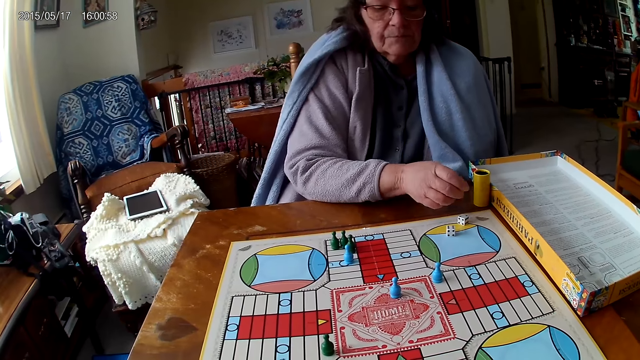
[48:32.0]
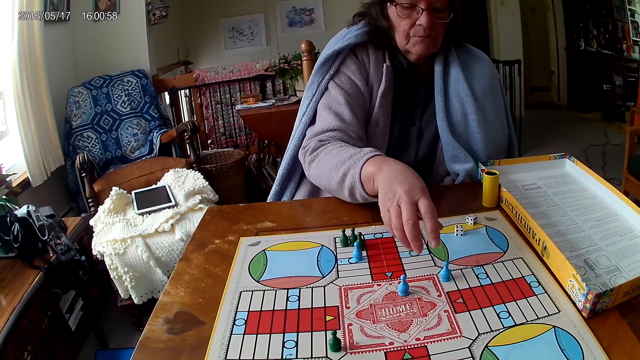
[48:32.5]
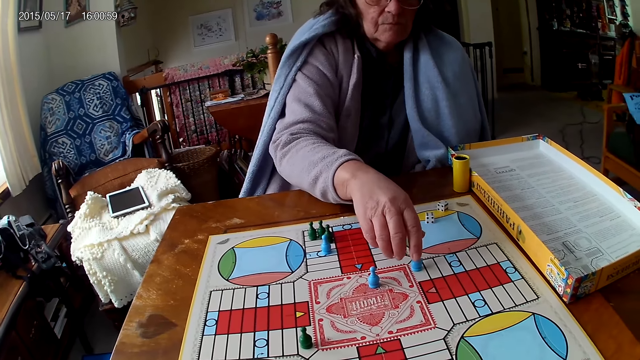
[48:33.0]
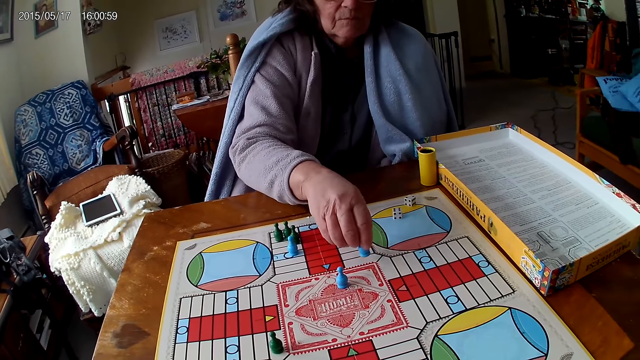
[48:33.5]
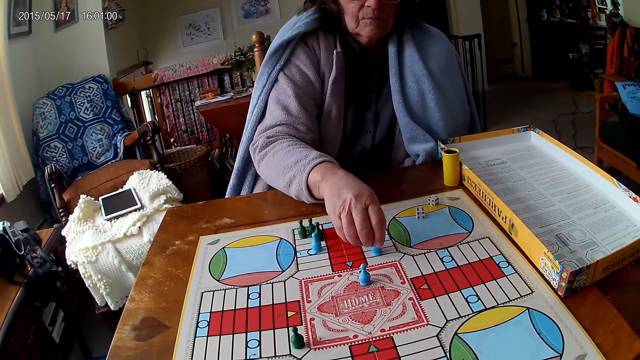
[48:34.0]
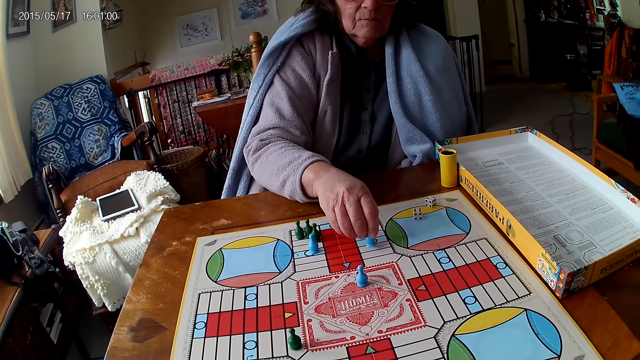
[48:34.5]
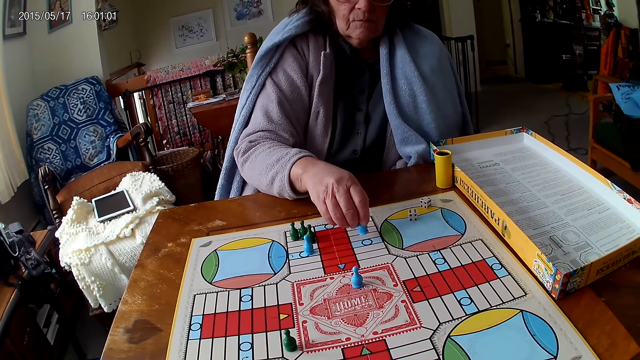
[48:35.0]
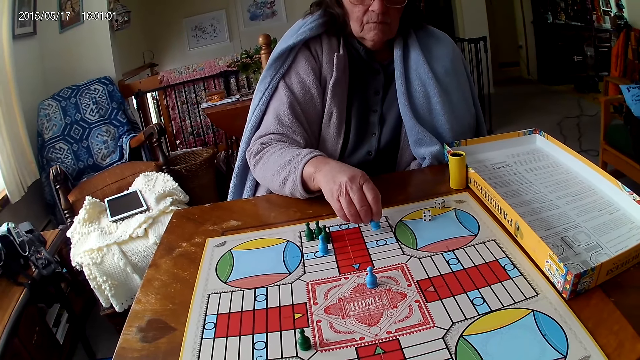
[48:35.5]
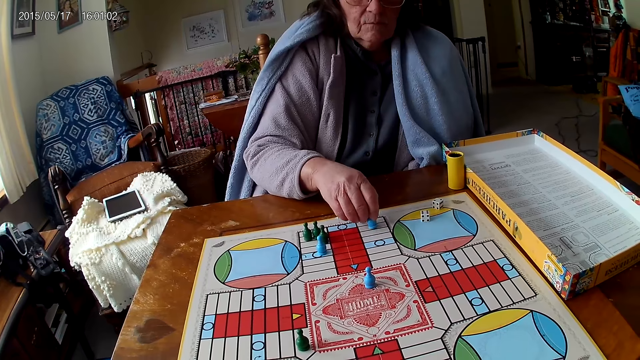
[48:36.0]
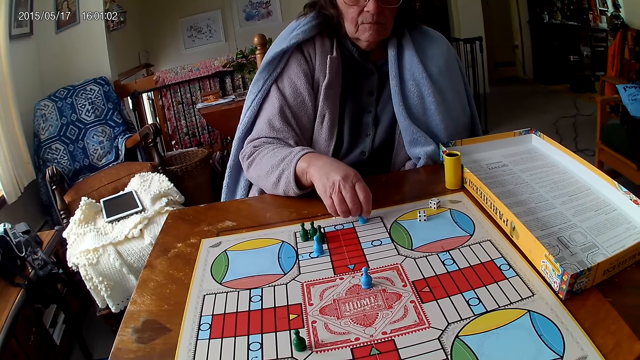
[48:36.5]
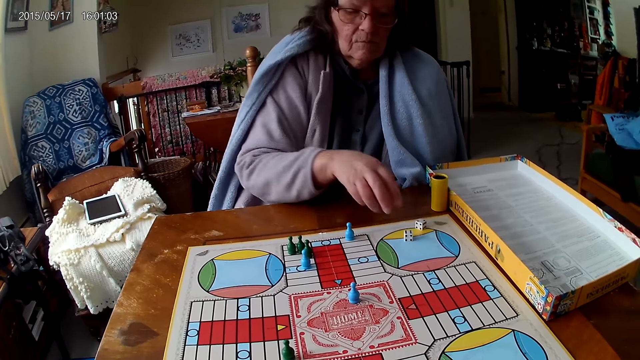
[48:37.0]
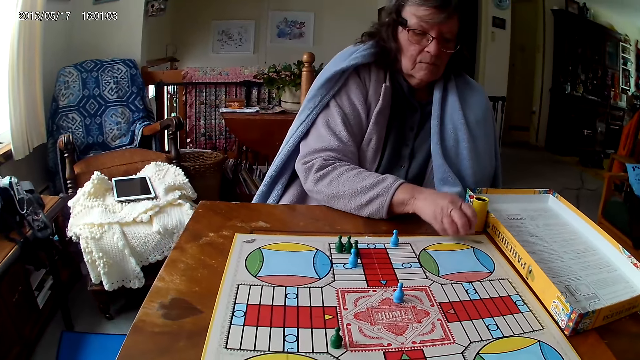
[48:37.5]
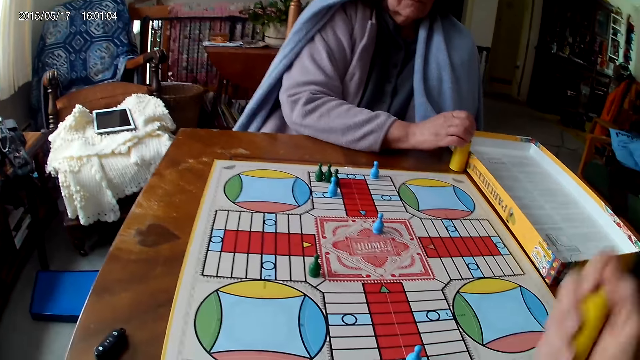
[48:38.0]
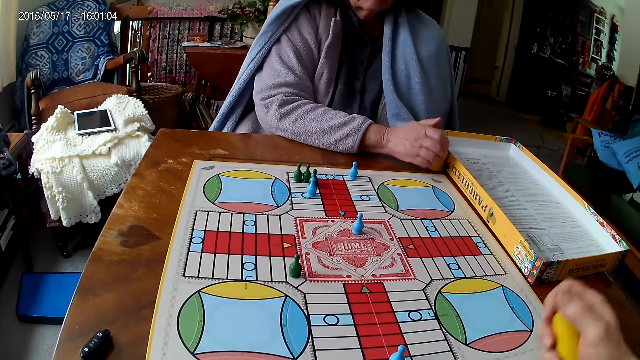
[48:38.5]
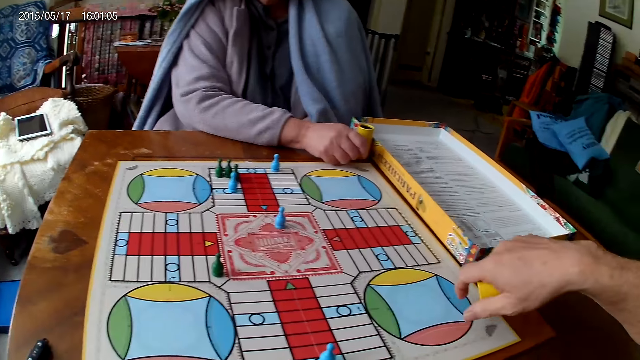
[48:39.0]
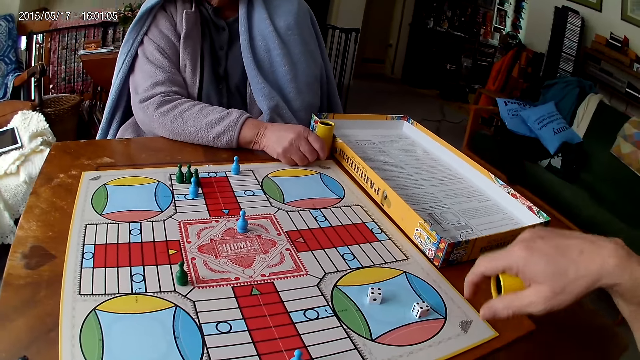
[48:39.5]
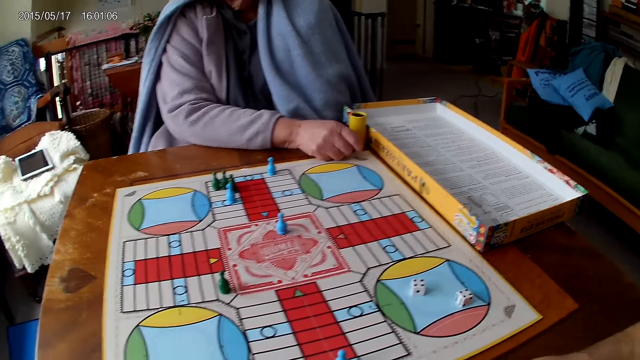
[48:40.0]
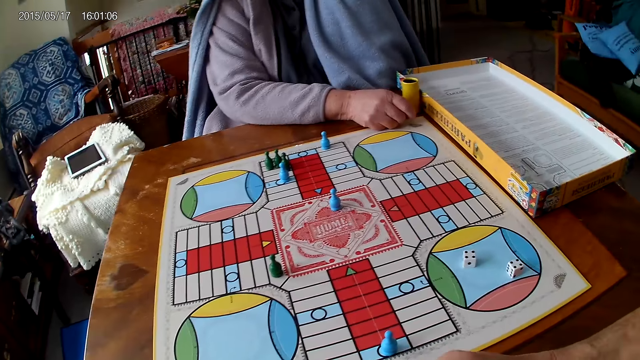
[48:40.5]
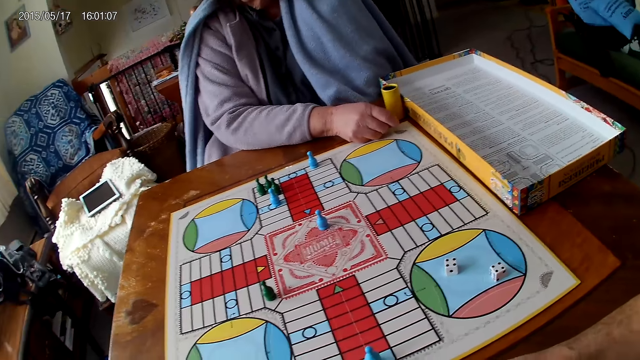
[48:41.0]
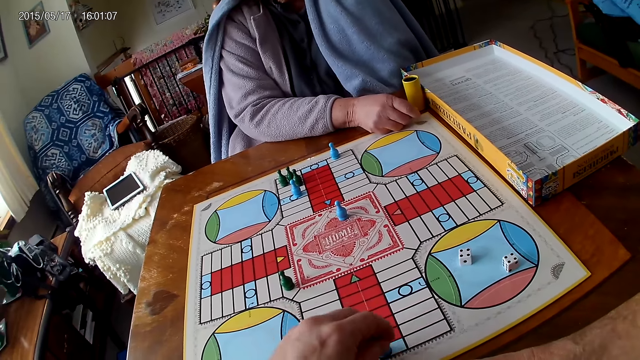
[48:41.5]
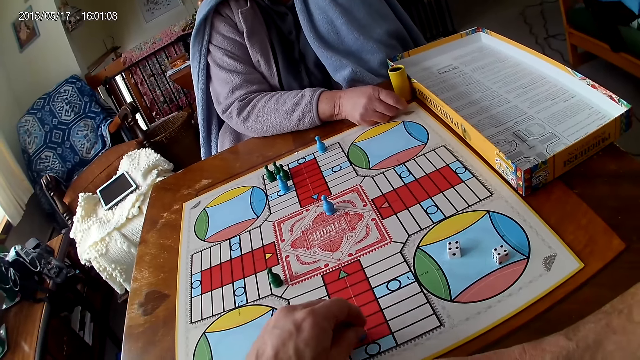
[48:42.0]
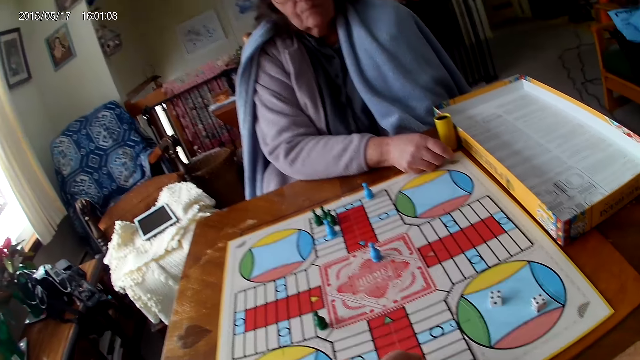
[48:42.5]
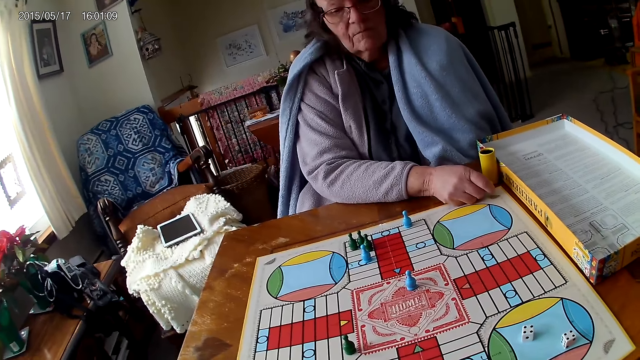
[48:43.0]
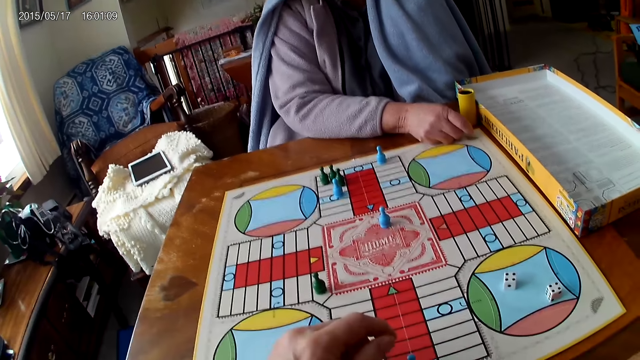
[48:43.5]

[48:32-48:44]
The camera wearer picks the dice. A woman moves a piece on the Ludo board with her right hand. The camera wearer moves the dice. The woman picks her dice from the Ludo board with her right hand. The camera wearer picks the dice and shakes his container with his right hand. The woman drops the dice into her container, spins the dice, and holds her container with her right hand. The camera wearer drops the dice in his container on the table and moves a piece on the Ludo board with his left hand. The woman moves the dice.

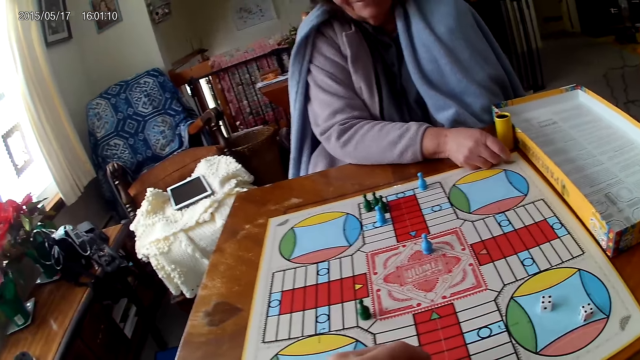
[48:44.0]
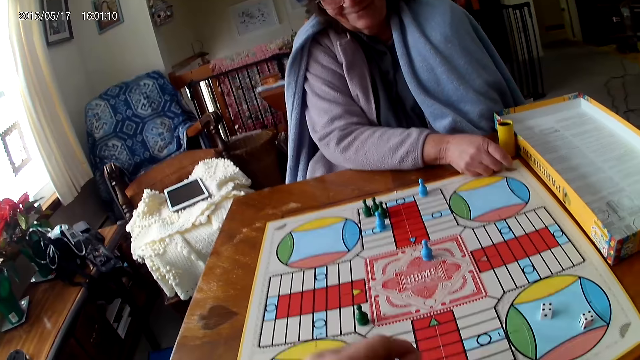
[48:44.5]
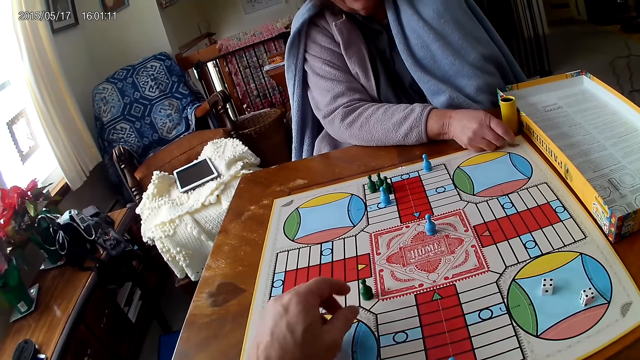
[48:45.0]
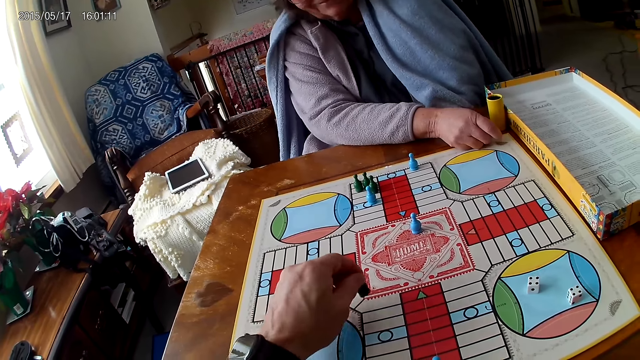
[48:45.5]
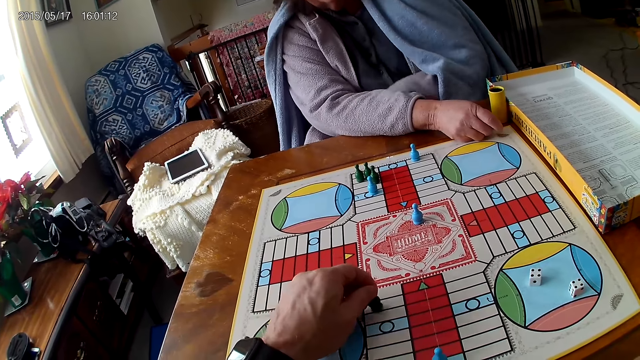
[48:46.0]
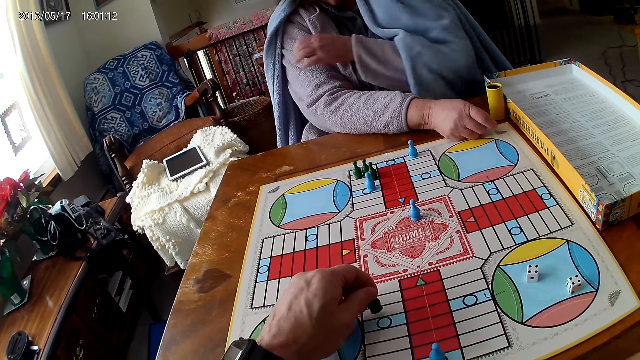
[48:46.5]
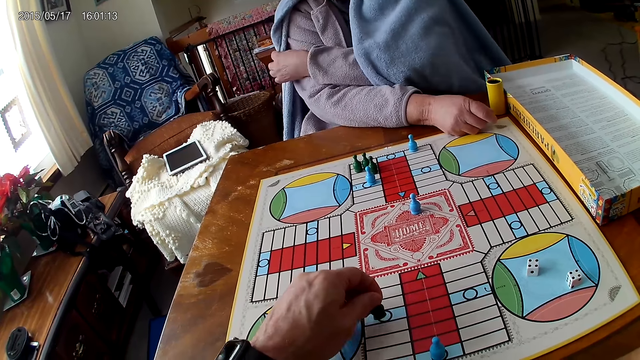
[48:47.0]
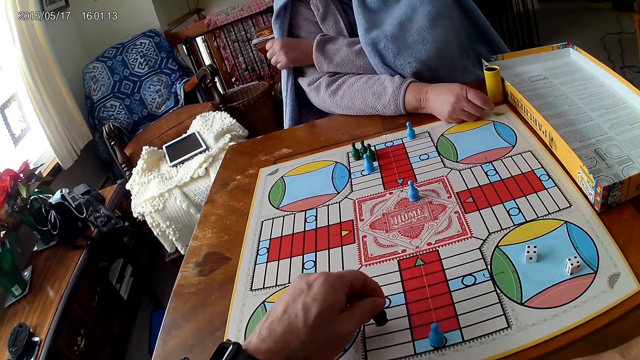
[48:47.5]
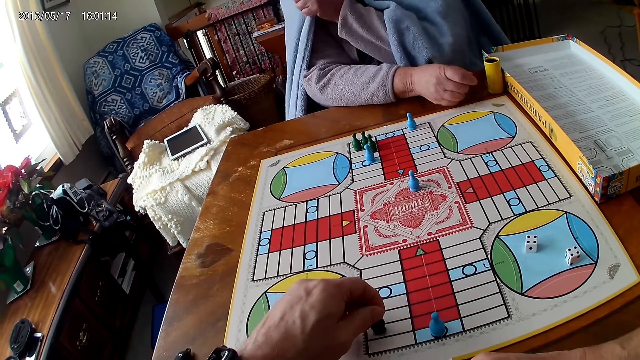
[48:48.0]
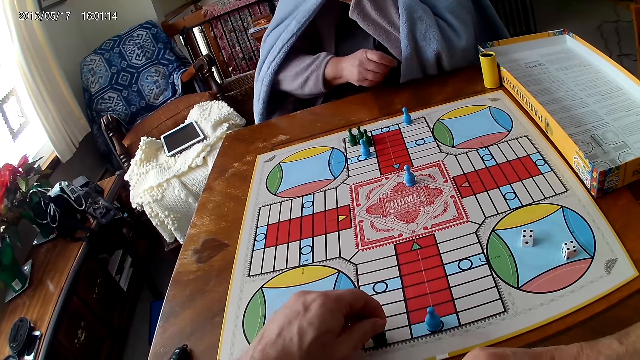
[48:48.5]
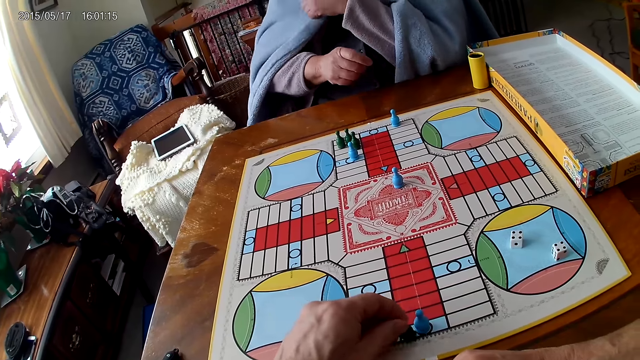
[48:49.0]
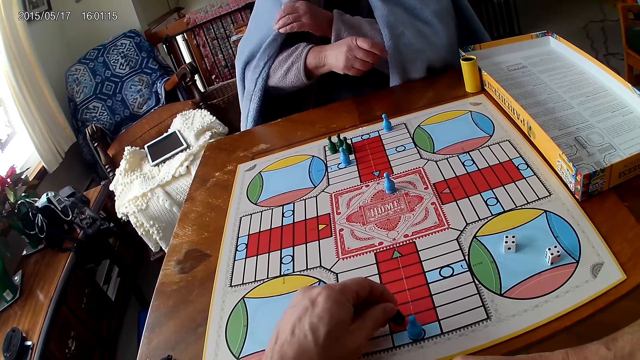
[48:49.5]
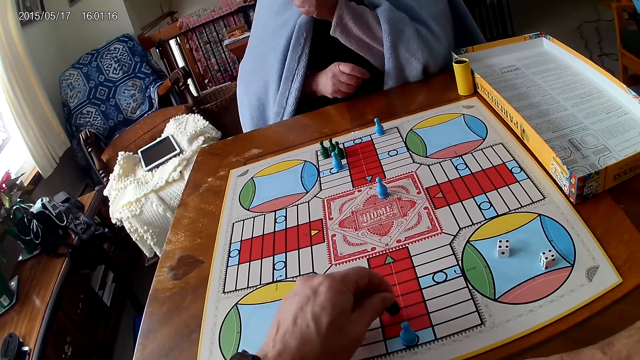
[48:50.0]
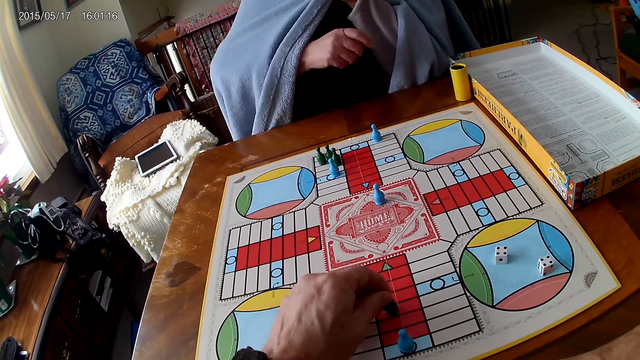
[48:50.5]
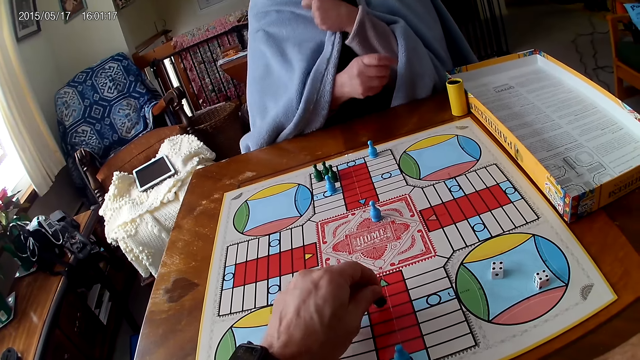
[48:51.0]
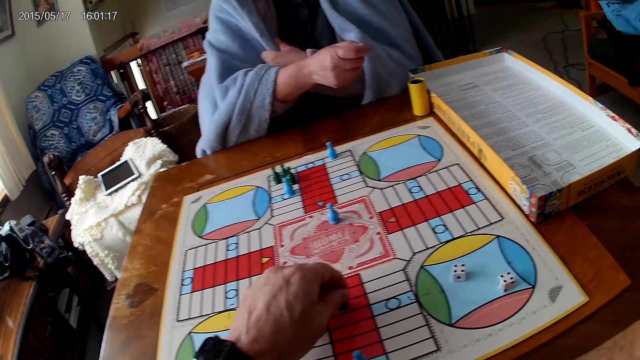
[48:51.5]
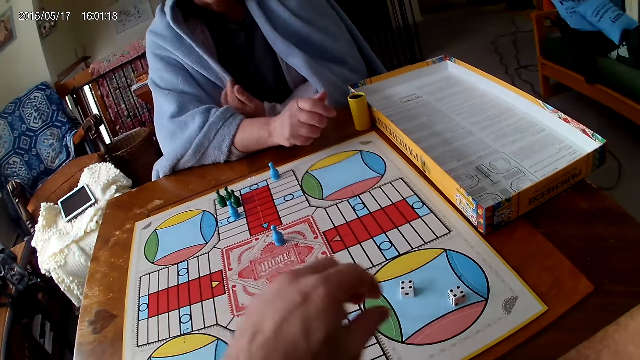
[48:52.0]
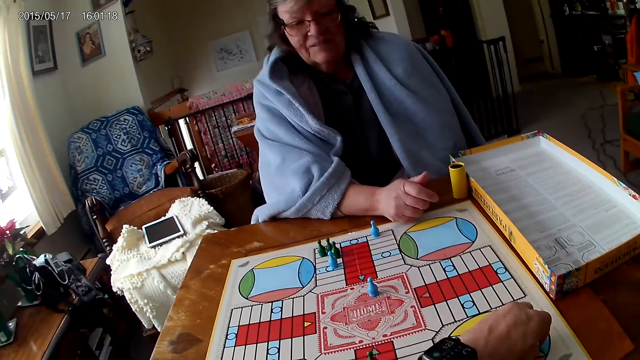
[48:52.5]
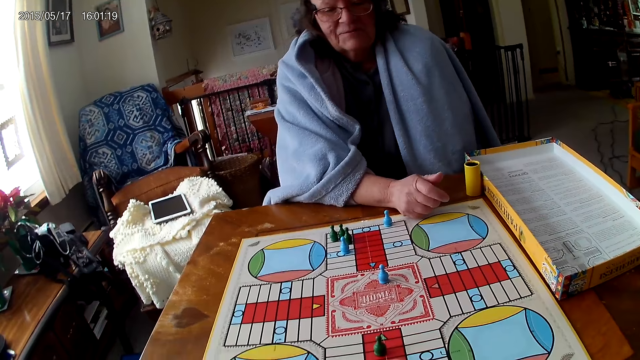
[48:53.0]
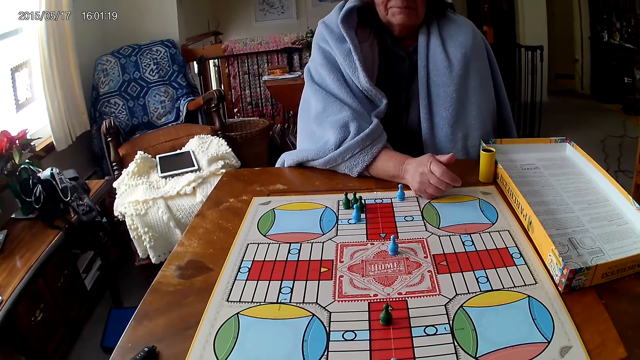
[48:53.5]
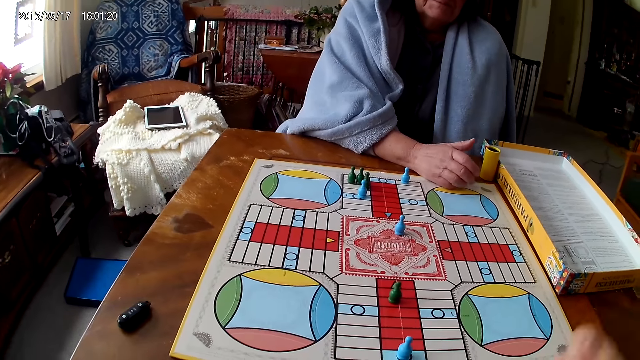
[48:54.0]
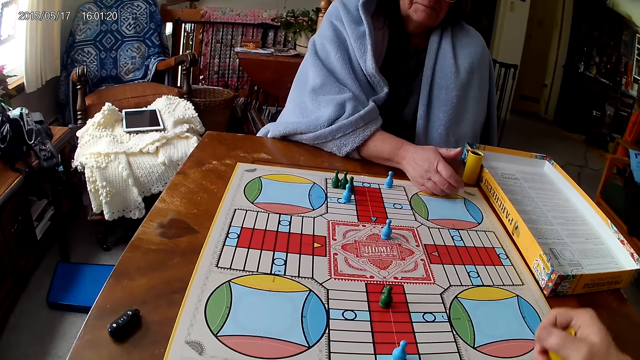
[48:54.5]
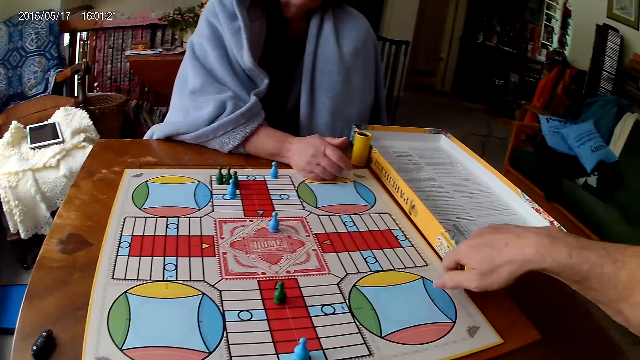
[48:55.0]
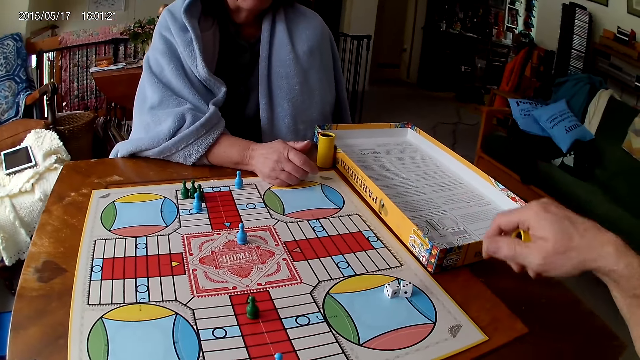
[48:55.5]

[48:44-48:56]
The camera wearer moves another piece on the Ludo board with his left hand. A man picks the dice. The camera wearer picks his dice from the Ludo board with his right hand. The man spins the dice. The camera wearer shakes his container with his right hand. The man drops the dice. The camera wearer drops the dice in his container on the table.
